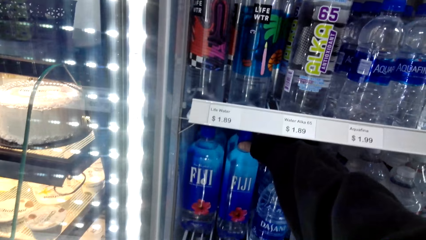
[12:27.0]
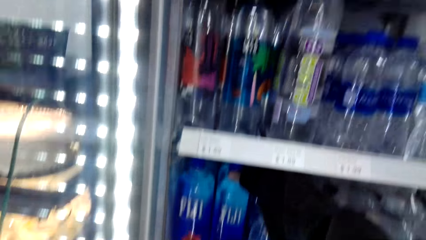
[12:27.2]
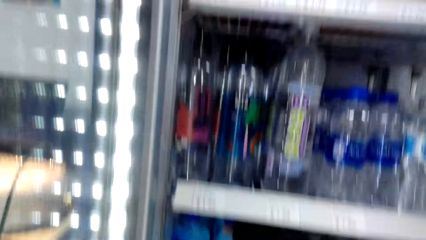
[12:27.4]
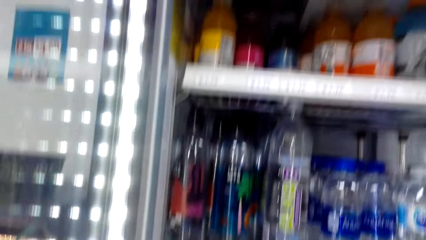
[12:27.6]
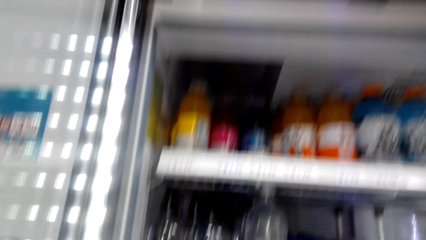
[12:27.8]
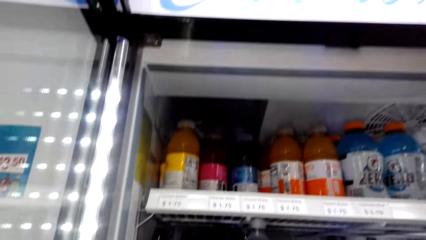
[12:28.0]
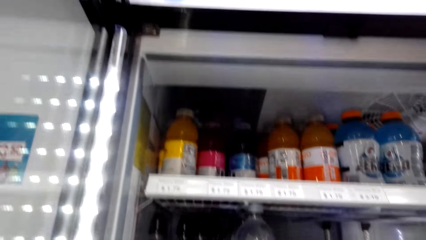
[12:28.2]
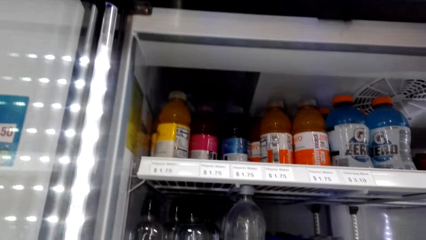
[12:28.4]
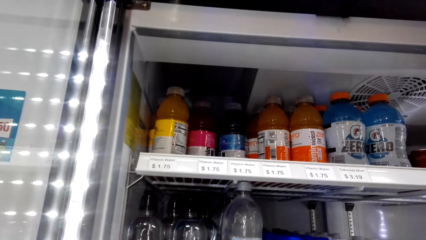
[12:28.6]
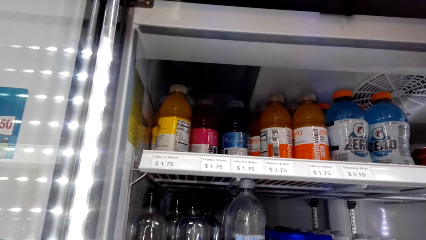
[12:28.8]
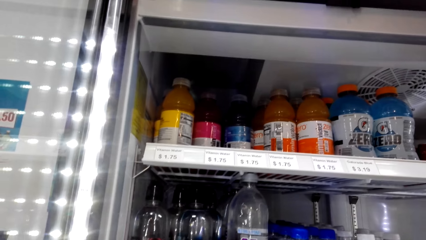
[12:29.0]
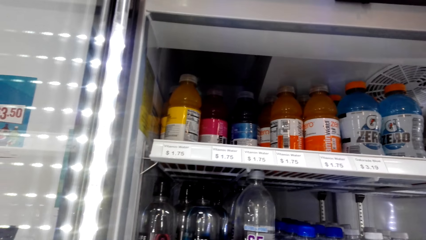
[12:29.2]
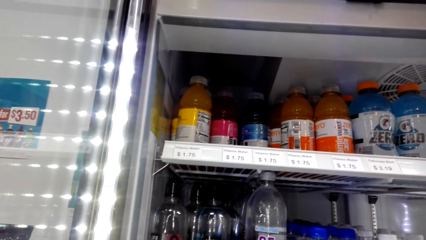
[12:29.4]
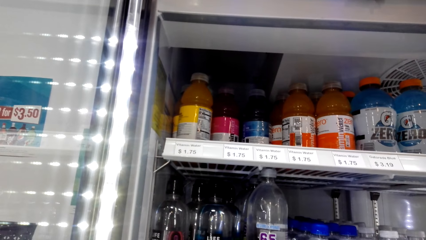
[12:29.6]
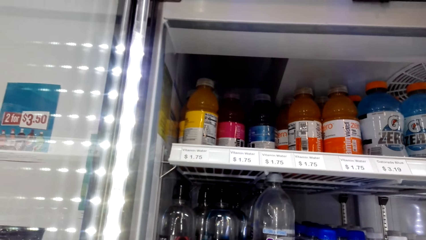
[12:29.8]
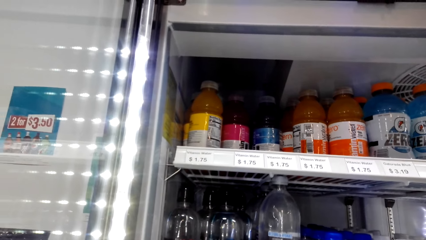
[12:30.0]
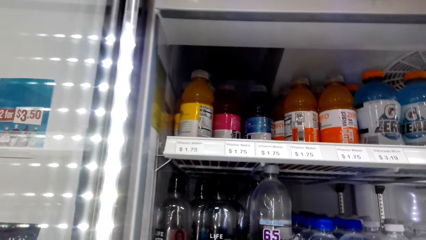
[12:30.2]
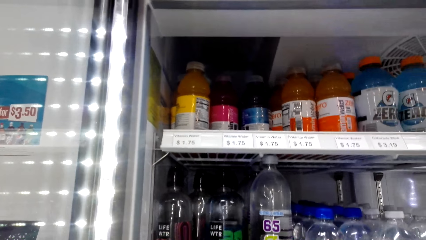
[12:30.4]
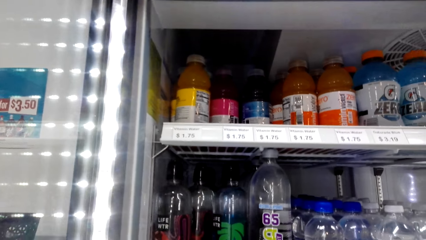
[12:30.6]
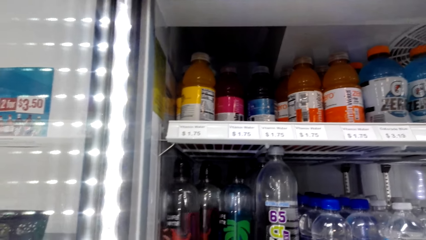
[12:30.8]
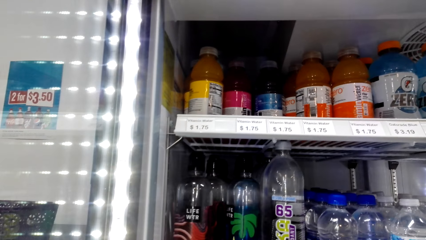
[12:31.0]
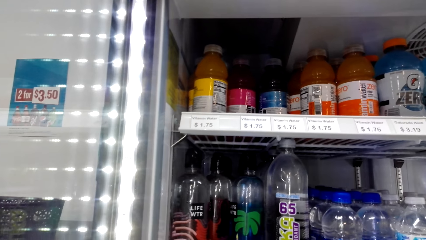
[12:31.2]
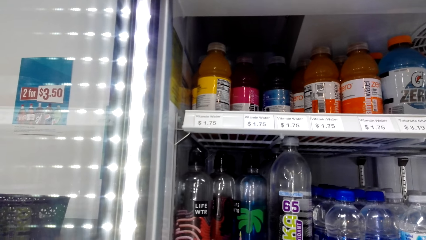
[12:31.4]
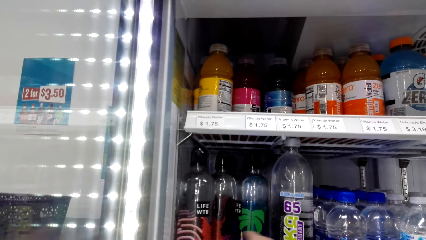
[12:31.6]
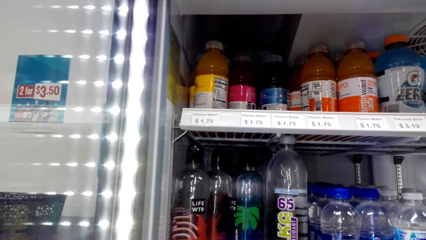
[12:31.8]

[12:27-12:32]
The camera wearer holds the bottle of water.

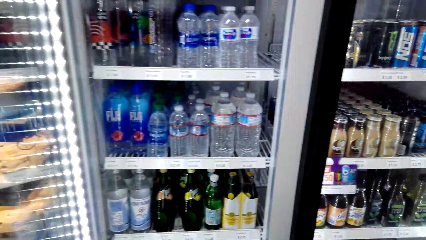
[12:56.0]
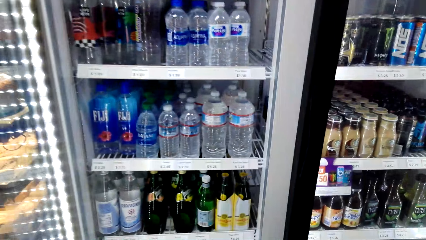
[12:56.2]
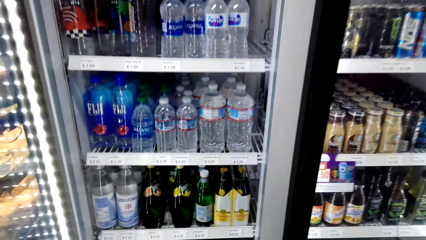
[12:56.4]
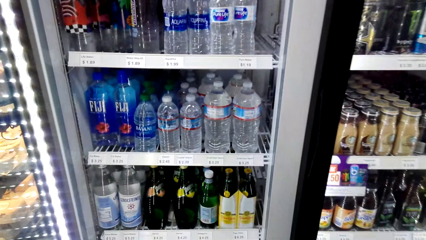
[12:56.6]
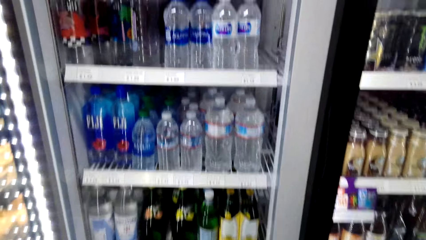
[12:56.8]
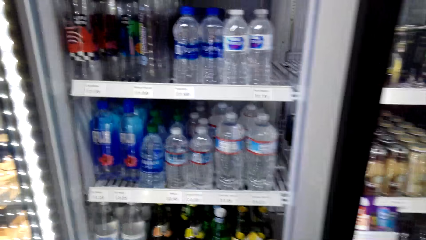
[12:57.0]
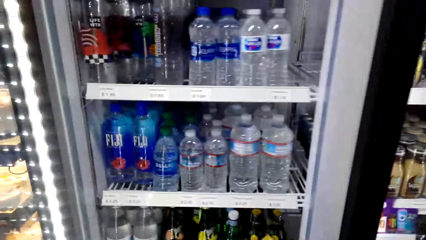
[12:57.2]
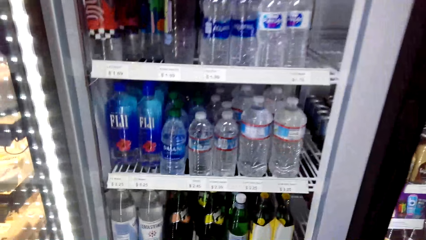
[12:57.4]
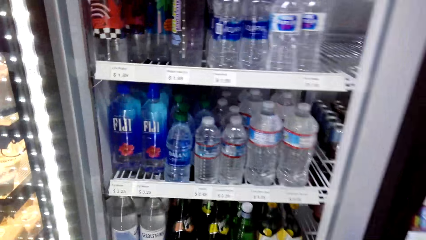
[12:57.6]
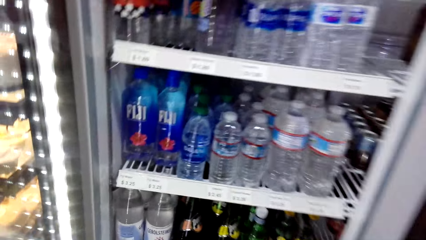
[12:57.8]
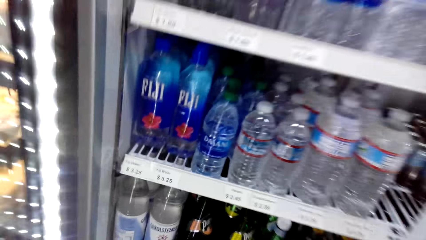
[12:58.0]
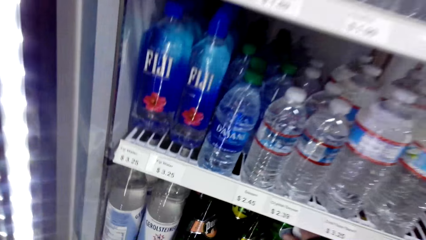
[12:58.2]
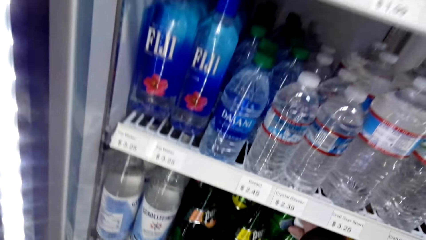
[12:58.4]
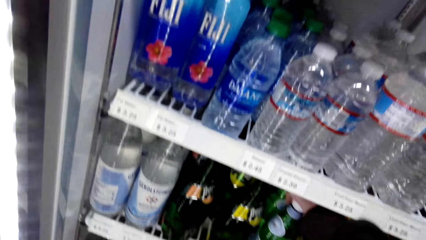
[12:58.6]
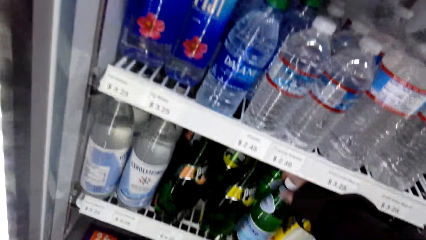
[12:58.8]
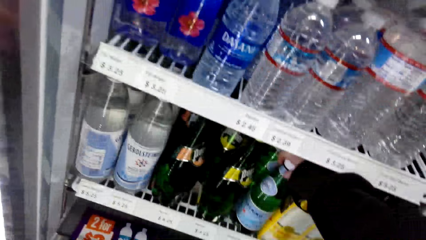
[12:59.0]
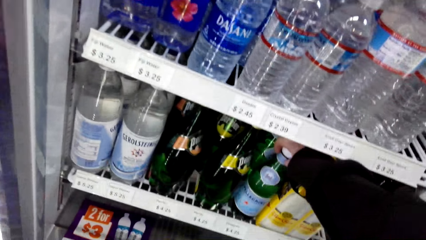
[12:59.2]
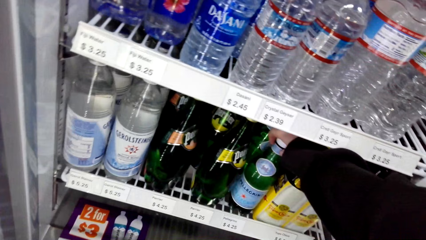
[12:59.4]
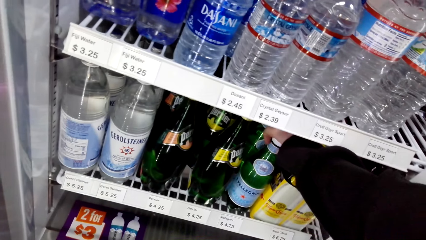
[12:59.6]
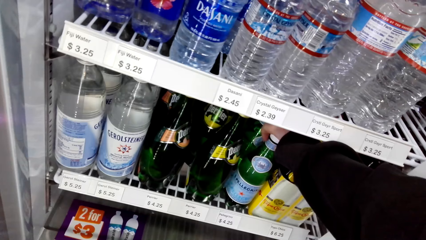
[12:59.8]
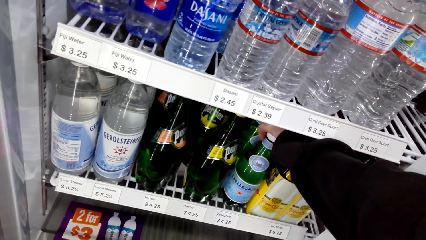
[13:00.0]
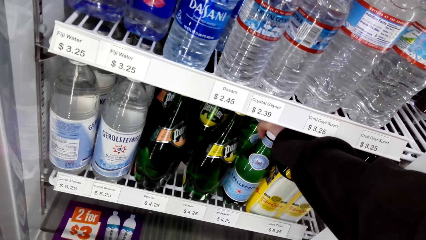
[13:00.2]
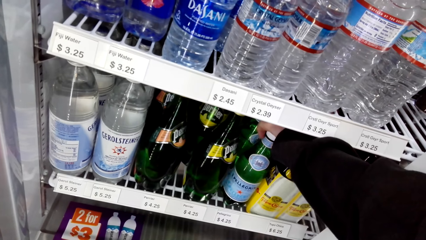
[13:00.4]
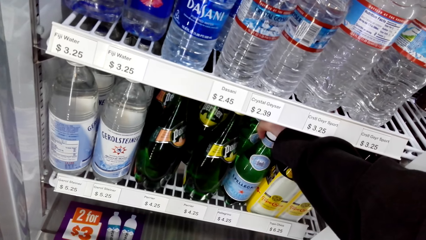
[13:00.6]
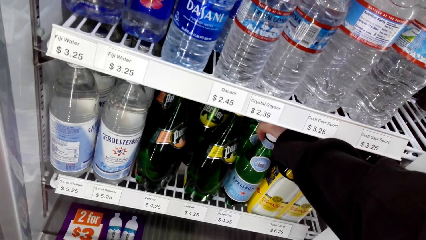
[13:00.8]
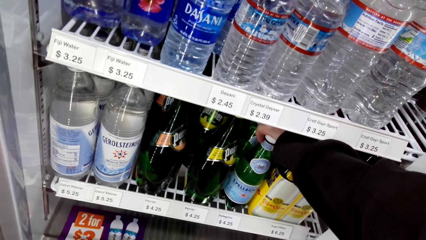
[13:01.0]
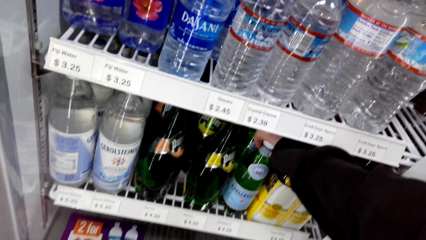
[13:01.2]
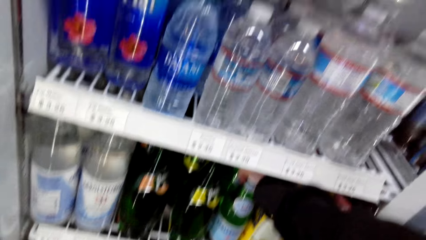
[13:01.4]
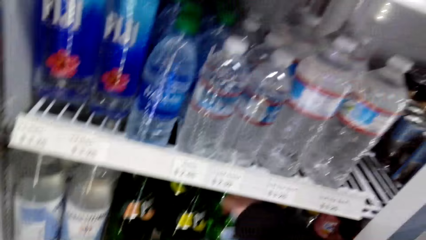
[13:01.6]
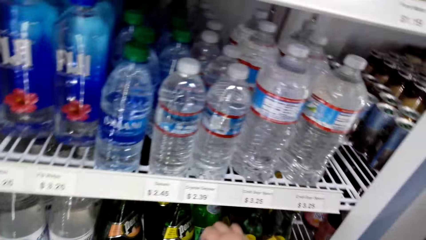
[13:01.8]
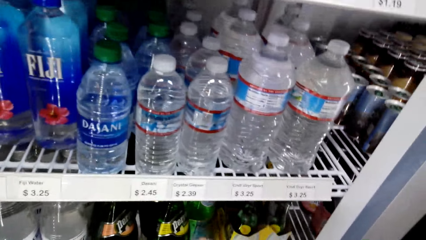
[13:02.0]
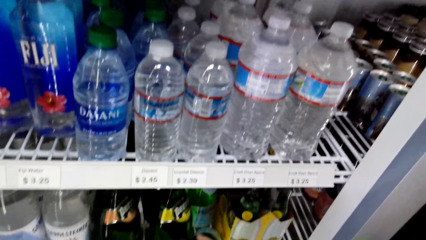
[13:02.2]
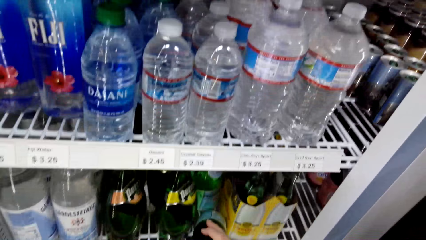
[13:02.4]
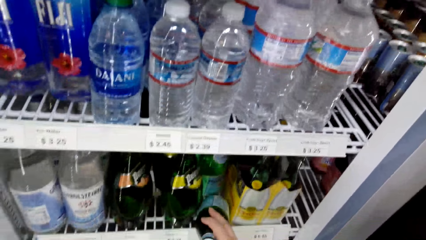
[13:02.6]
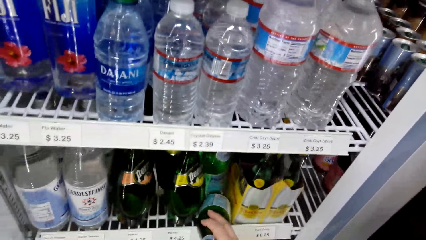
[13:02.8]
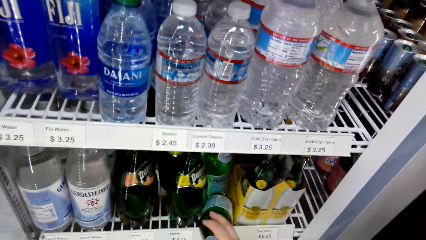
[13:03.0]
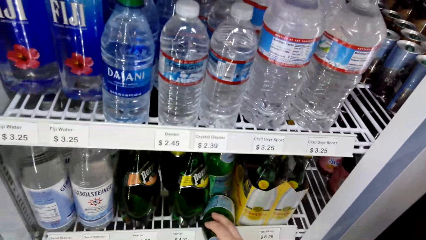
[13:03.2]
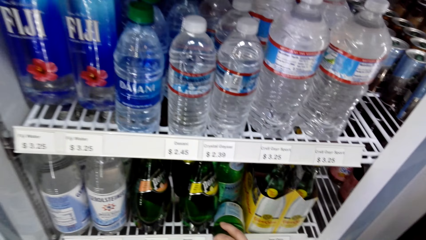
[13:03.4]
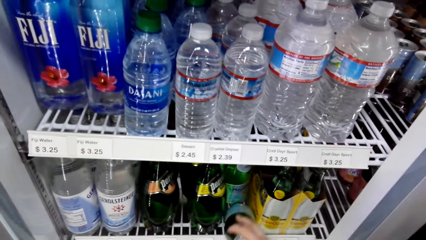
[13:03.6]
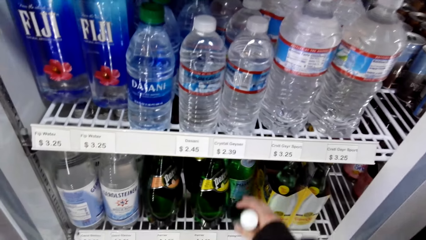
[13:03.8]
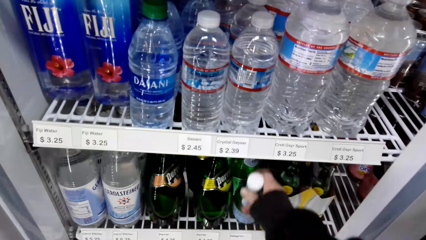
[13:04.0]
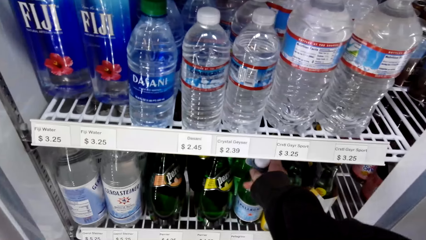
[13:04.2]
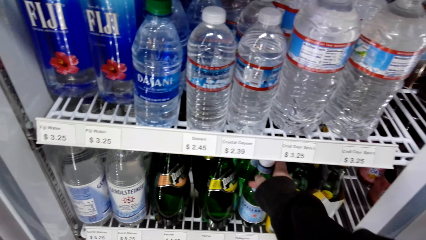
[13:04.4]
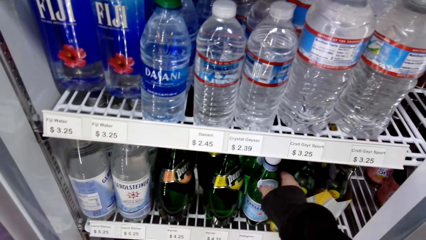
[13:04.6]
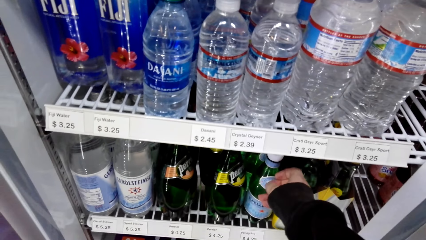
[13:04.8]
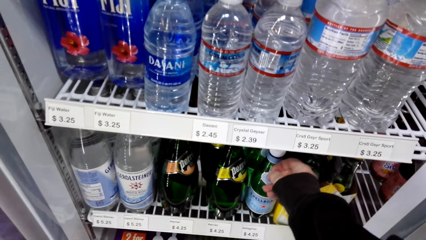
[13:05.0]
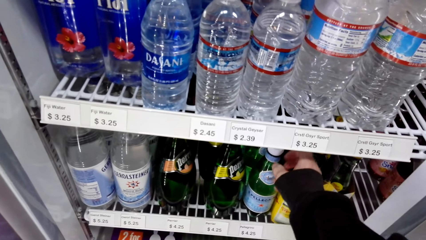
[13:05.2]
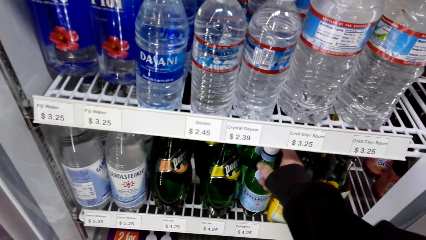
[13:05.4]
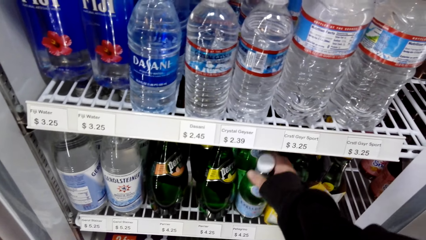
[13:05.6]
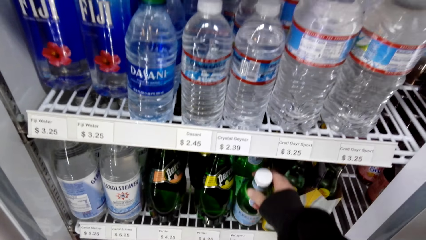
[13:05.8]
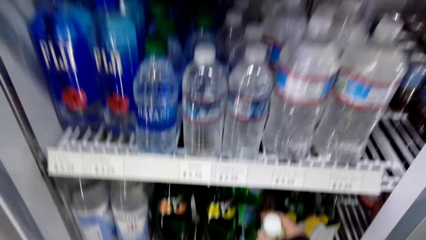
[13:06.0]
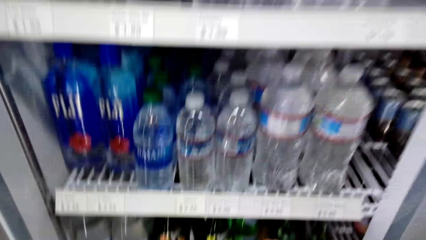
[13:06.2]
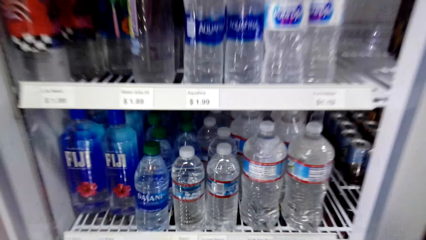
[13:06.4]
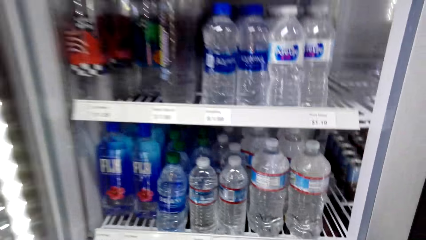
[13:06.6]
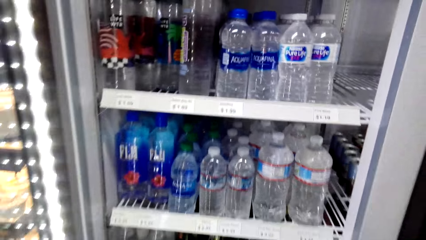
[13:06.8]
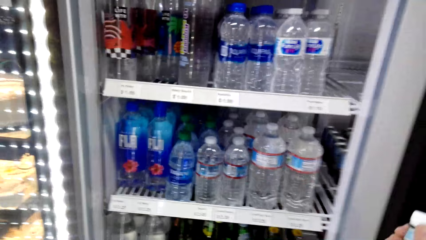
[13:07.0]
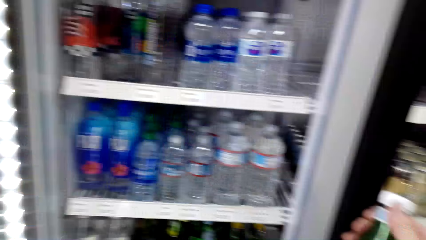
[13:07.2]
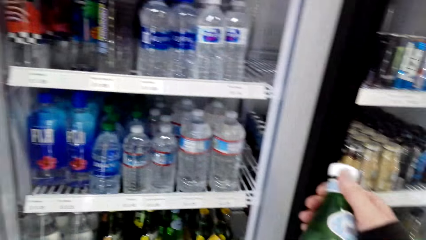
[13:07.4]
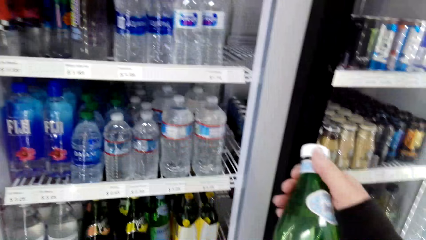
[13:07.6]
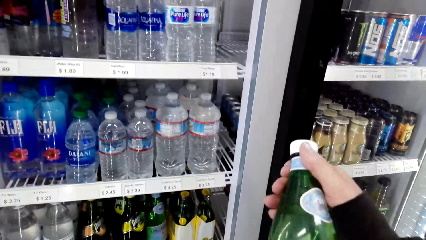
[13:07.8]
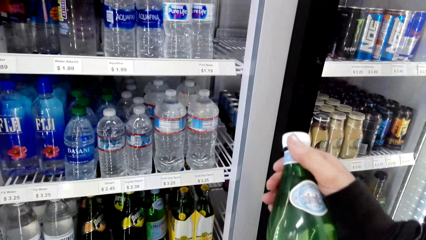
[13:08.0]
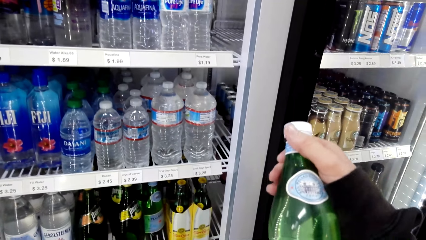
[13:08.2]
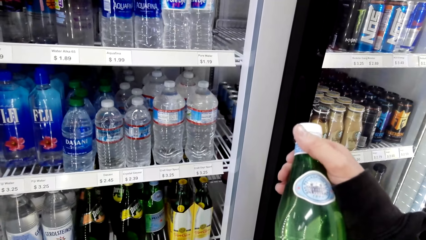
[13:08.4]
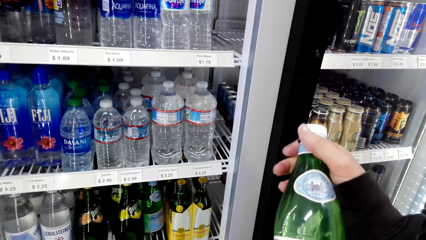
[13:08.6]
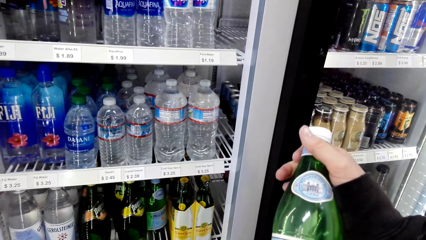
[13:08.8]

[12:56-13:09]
The camera wearer holds a bottle of beverage. They look on. They lift the bottle of beverage. They stare at the bottle.
